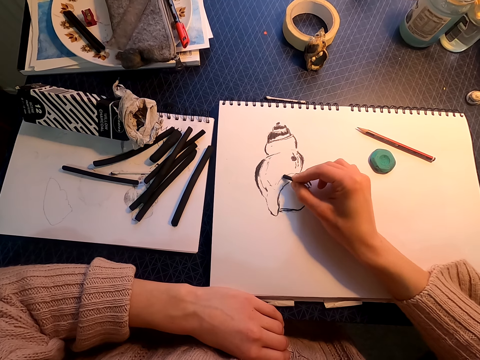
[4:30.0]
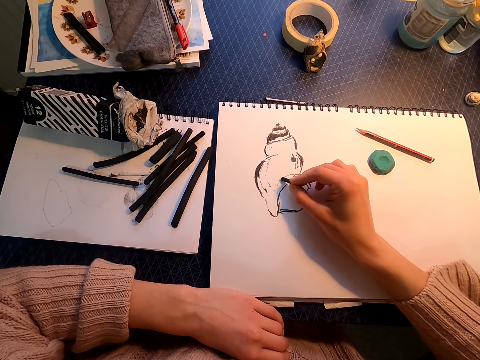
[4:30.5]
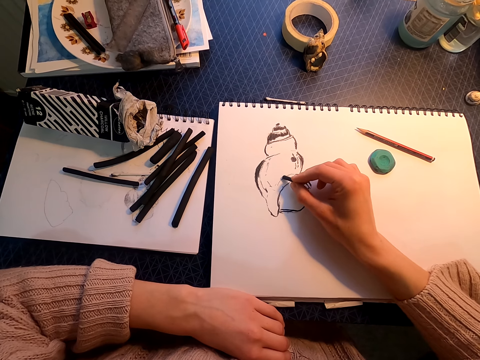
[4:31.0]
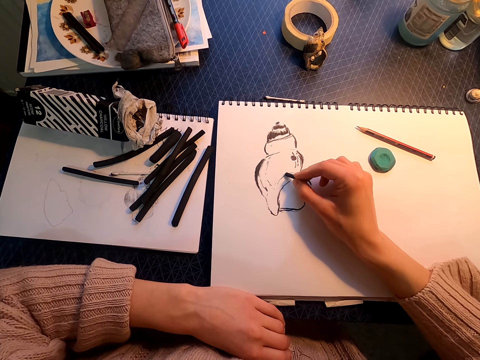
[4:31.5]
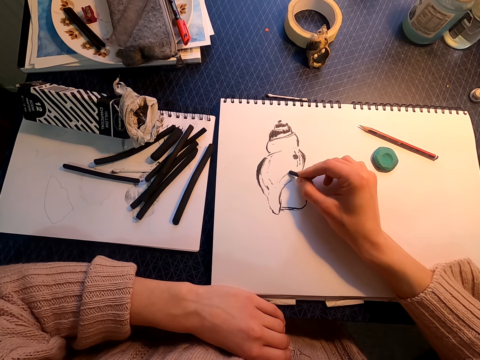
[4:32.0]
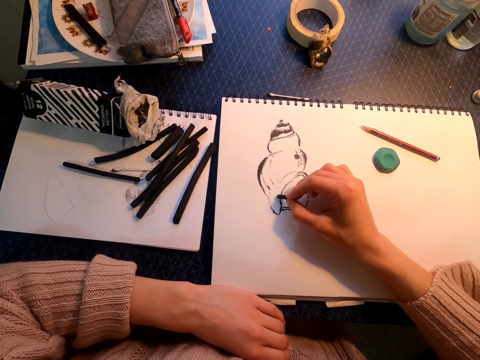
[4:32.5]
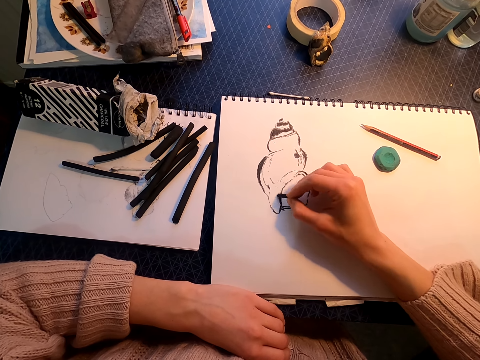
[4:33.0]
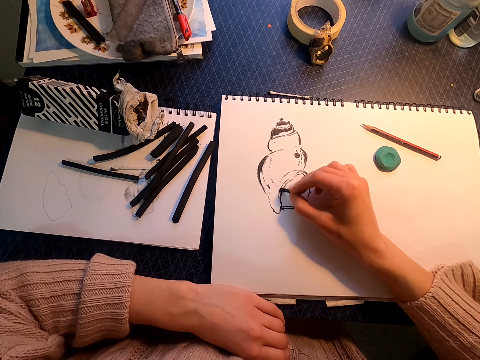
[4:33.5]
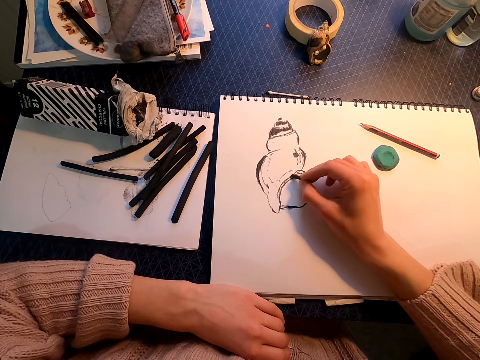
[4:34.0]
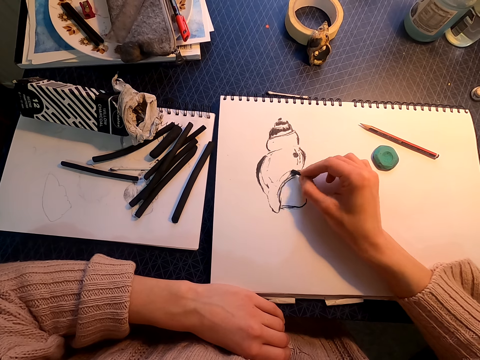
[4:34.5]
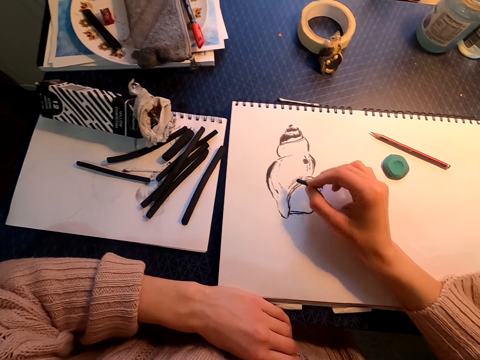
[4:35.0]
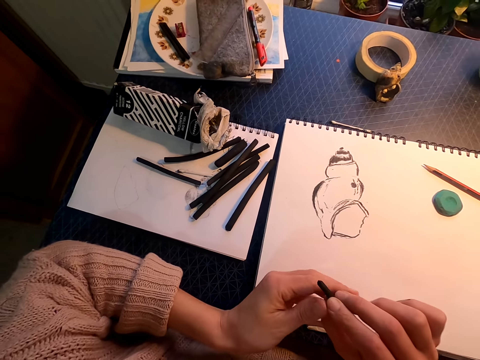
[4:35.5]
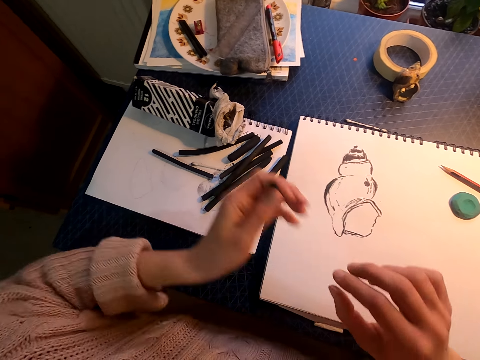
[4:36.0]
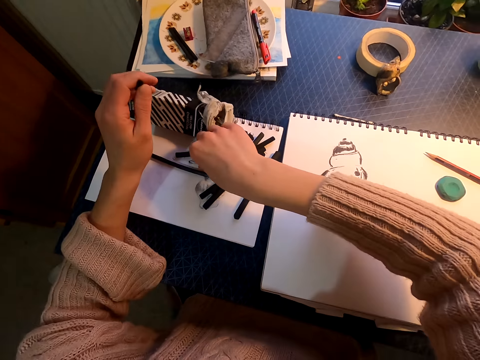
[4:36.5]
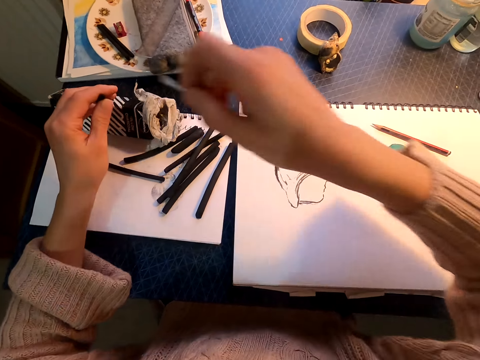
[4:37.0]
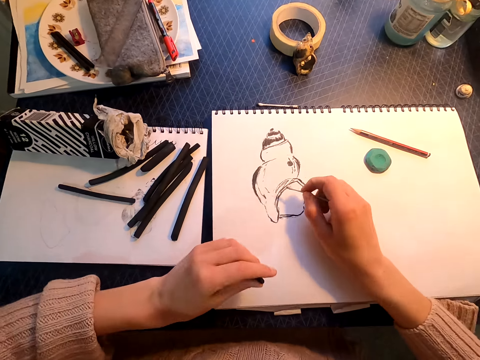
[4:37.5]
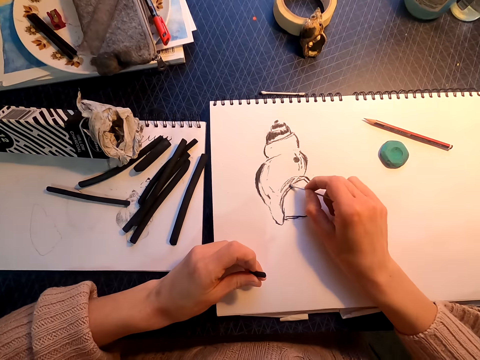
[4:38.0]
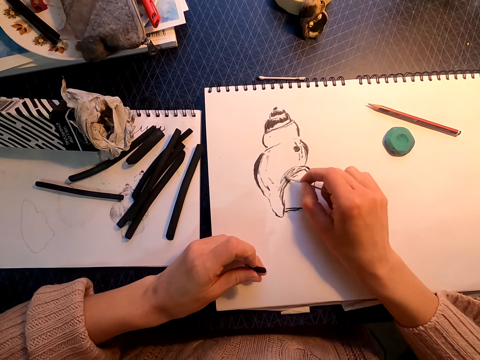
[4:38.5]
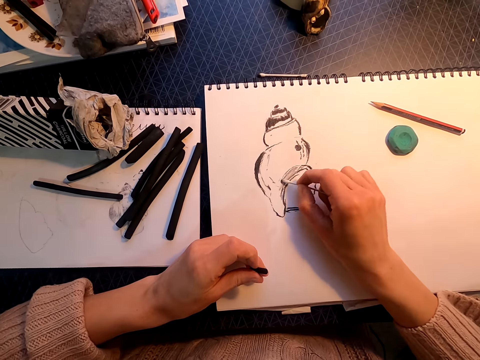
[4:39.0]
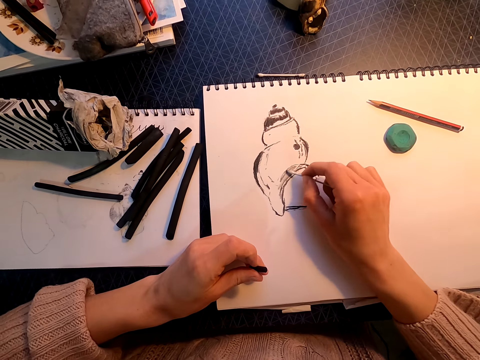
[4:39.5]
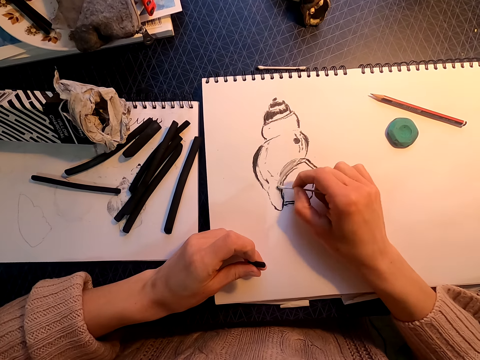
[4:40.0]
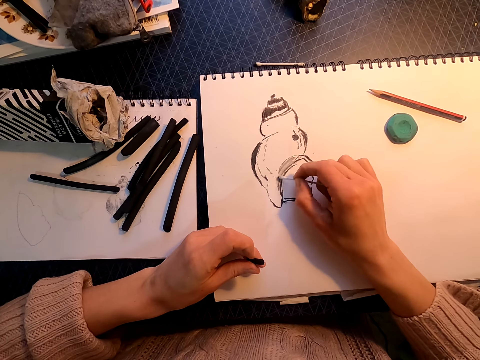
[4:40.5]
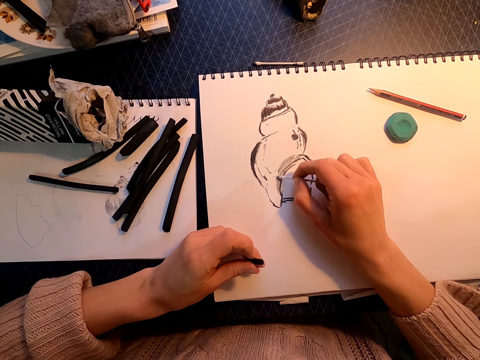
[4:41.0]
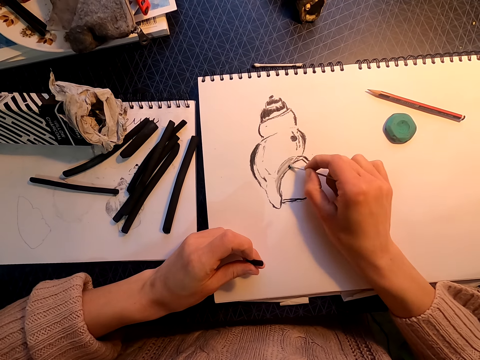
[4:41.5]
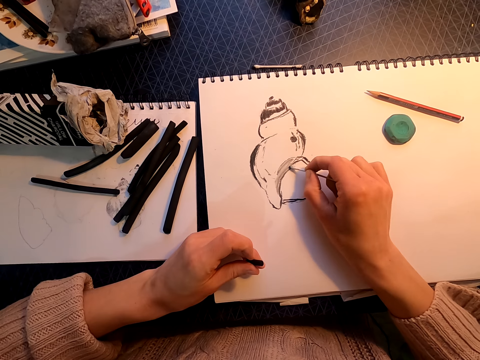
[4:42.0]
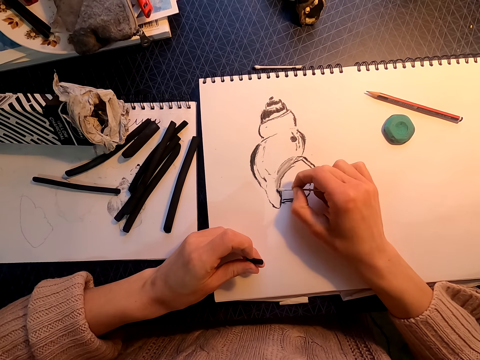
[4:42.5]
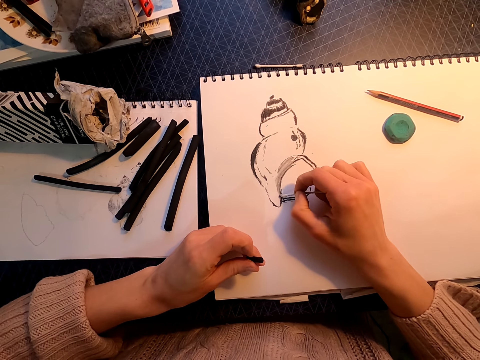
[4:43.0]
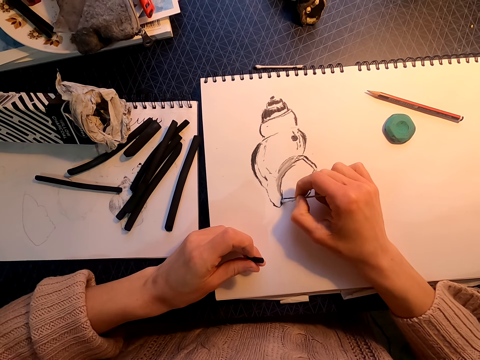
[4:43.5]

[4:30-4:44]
The camera wearer lifts the willow charcoal. They transfer the willow charcoal to the left hand. They pick up the cotton ear buds or cotton bud. They lift the cotton bud. They expand the drawing with the cotton bud. They rub the cotton ear buds on the drawing.

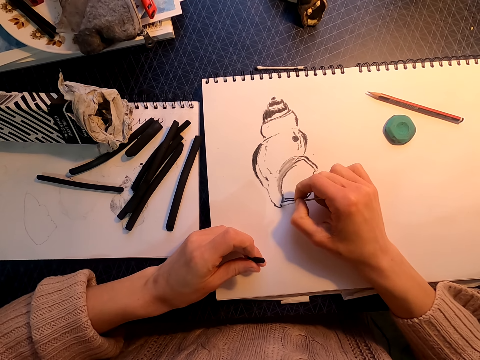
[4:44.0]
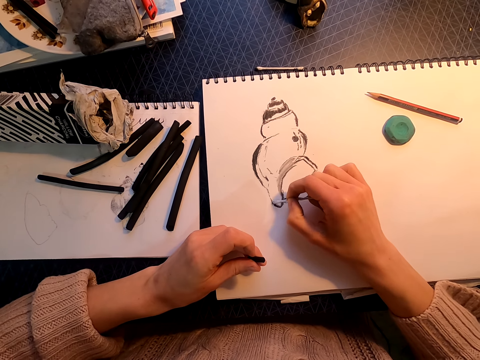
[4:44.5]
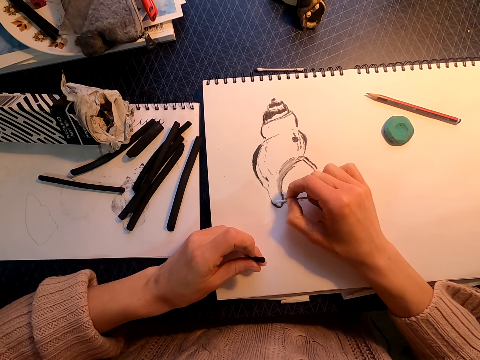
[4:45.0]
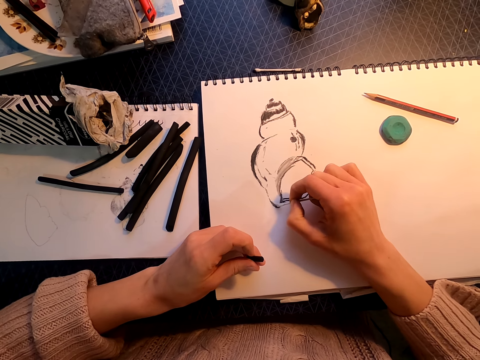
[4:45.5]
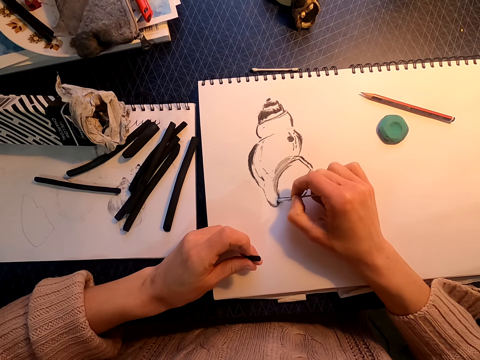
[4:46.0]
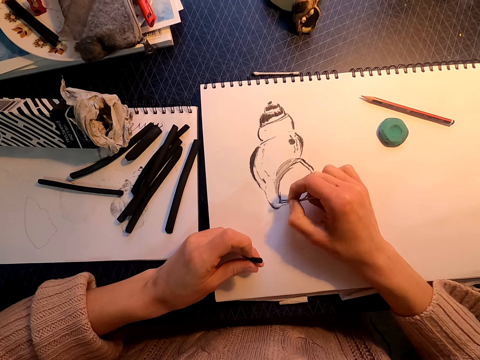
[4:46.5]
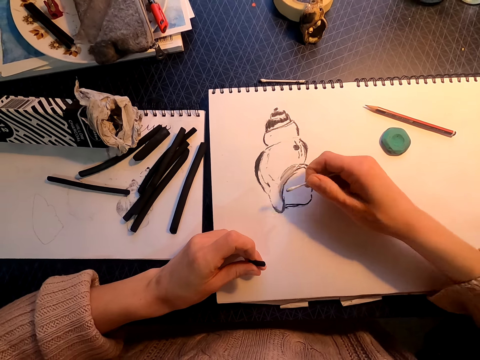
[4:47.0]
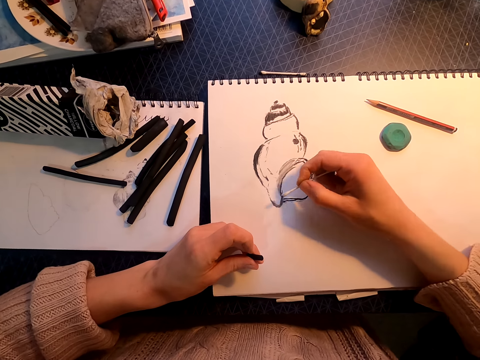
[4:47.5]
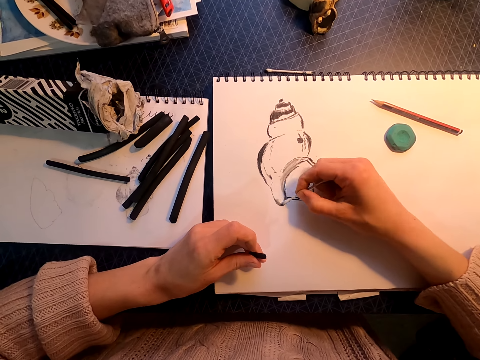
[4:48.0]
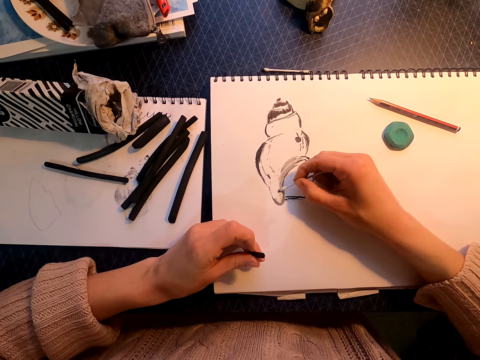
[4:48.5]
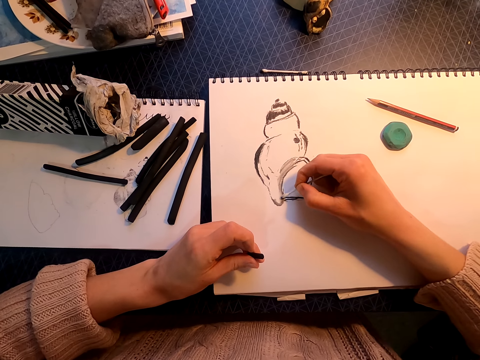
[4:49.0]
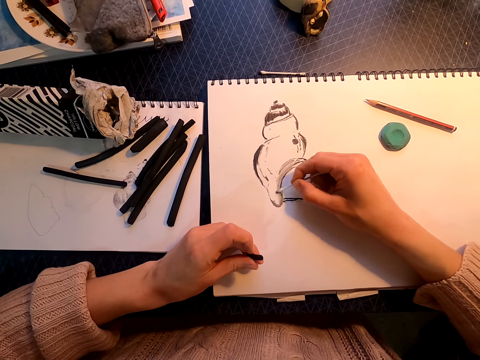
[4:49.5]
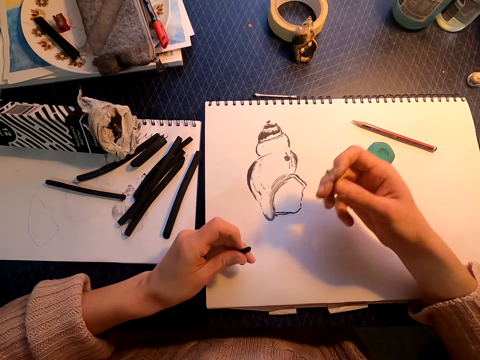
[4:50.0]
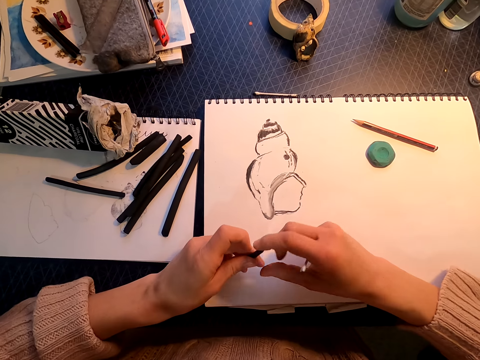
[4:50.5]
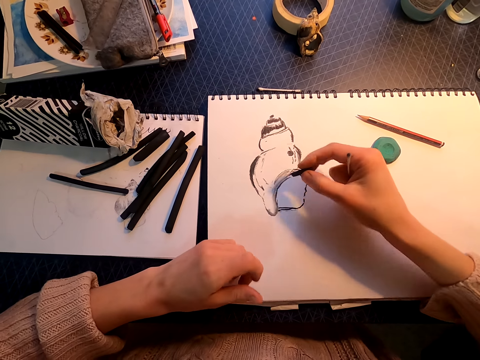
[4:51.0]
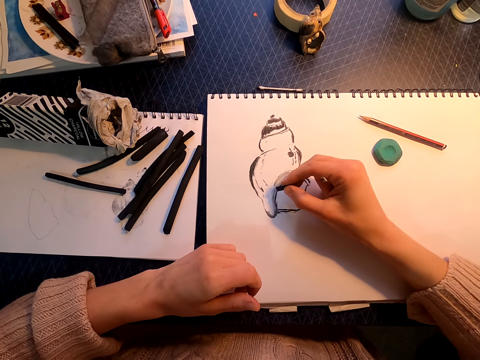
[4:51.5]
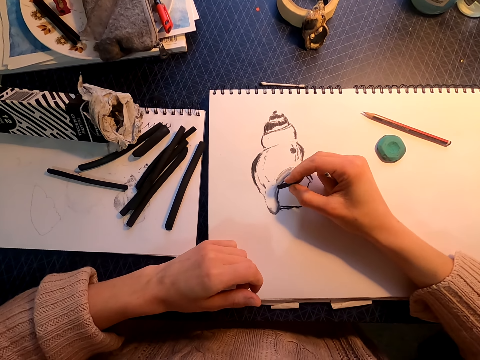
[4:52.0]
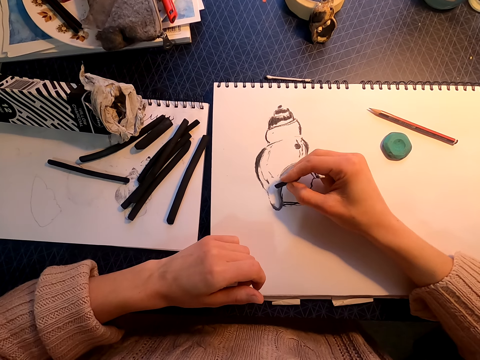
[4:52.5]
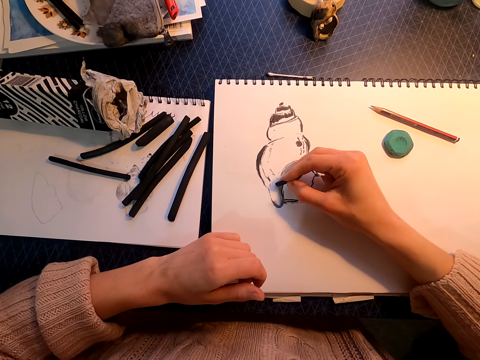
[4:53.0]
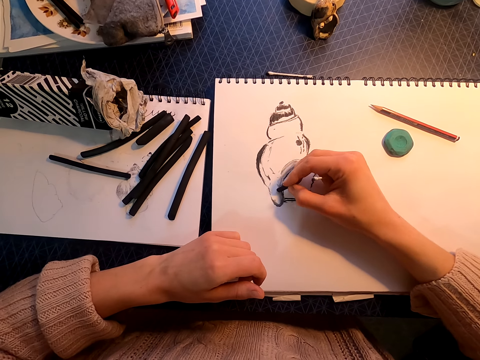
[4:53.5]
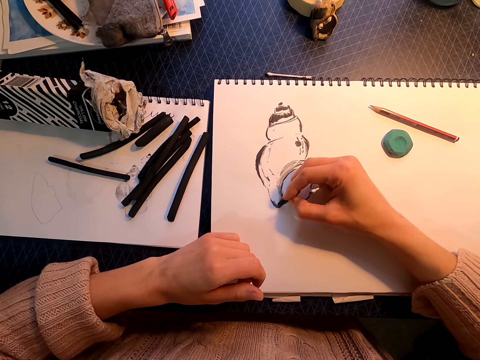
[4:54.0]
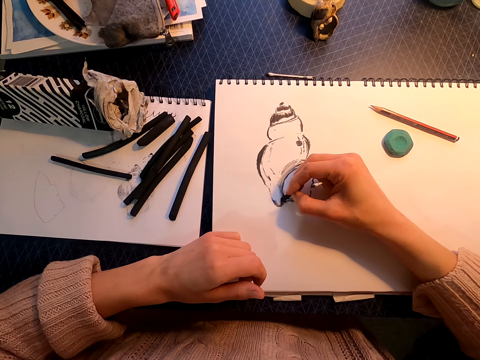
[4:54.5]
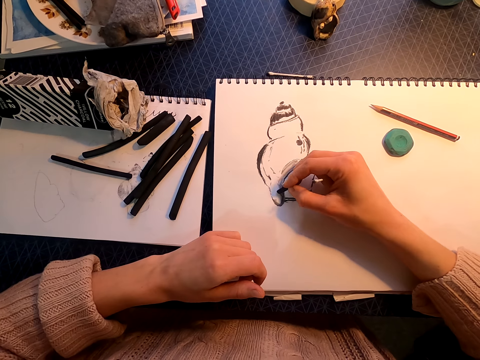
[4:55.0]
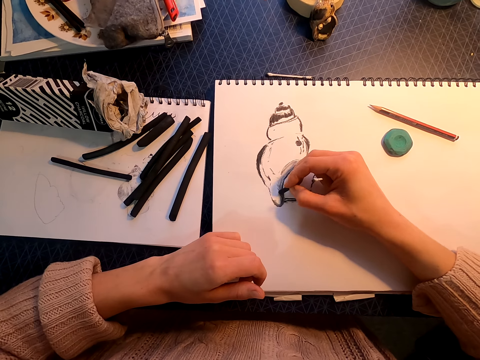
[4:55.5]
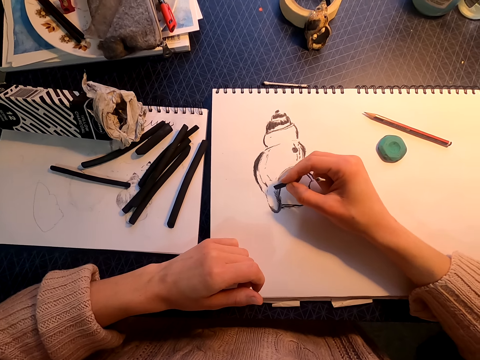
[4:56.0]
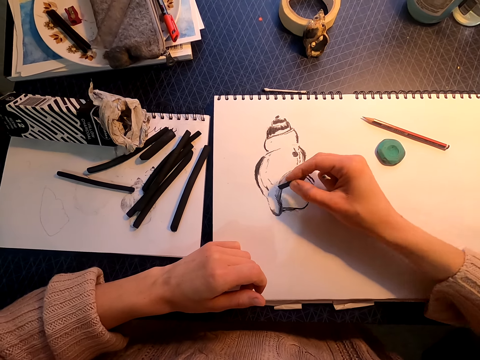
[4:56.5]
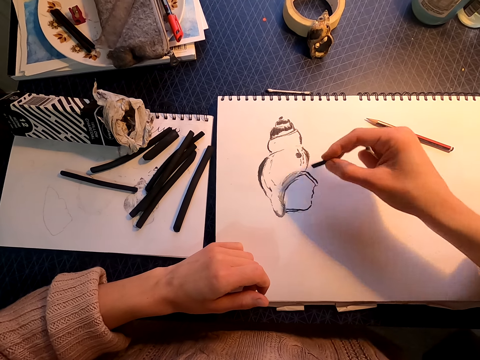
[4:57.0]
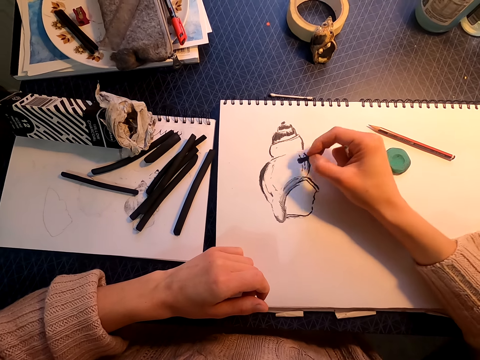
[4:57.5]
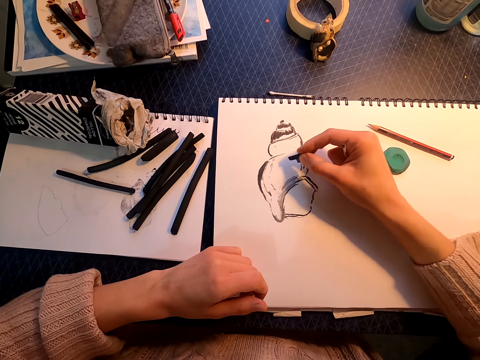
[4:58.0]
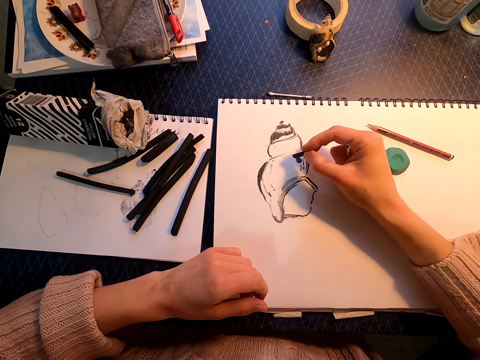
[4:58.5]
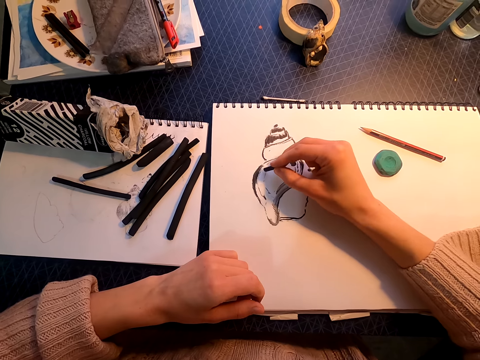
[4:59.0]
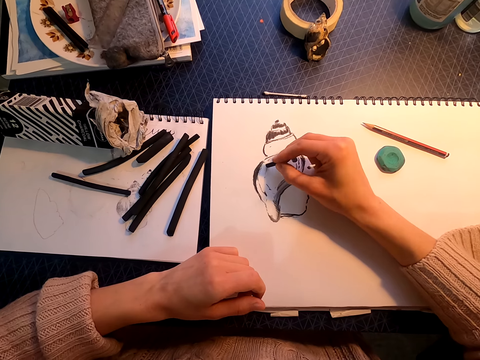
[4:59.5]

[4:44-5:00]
The camera wearer moves the right hand. They draw with a cotton bud. They lift the cotton bud. They pick the willow charcoal from the left hand. They draw on a drawing book with the willow charcoal. They lift the right hand. They draw on the drawing book with the willow charcoal.
